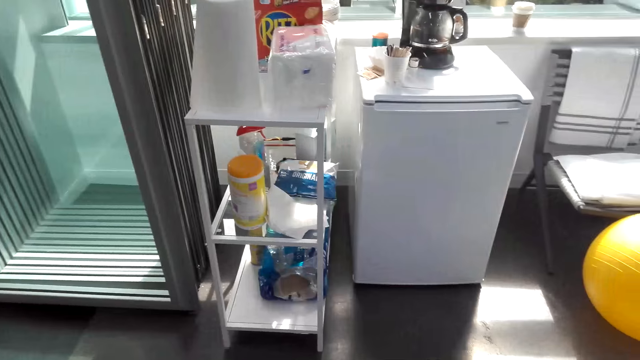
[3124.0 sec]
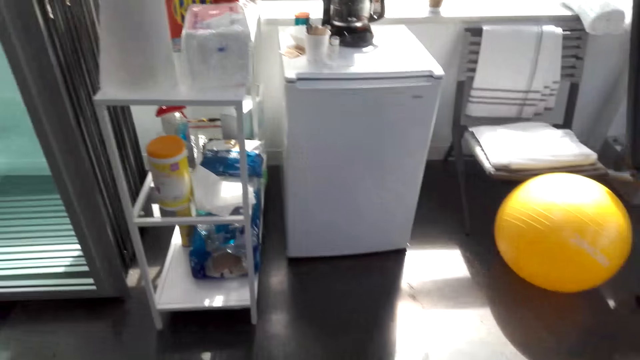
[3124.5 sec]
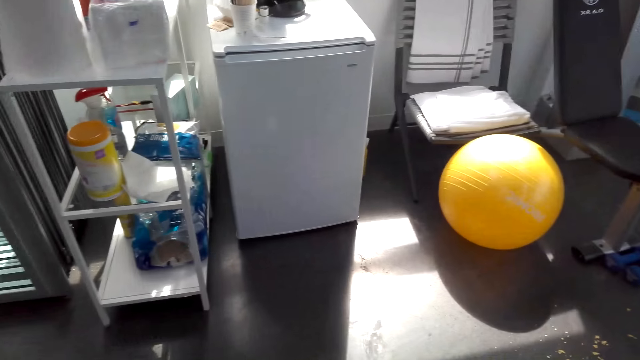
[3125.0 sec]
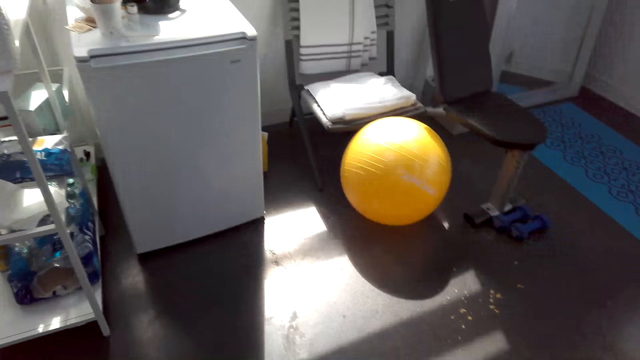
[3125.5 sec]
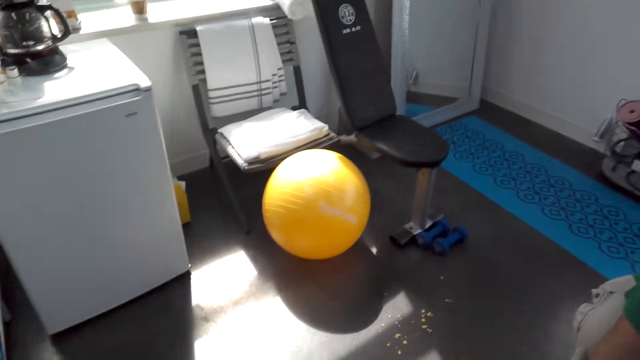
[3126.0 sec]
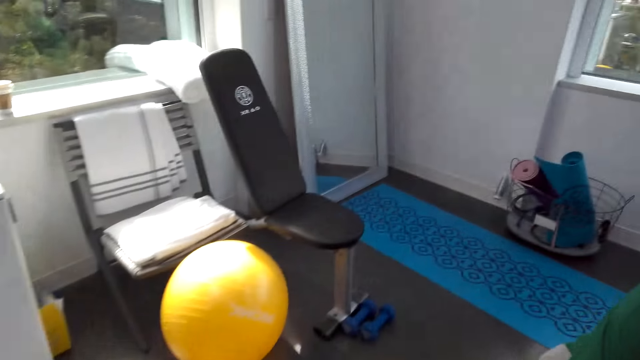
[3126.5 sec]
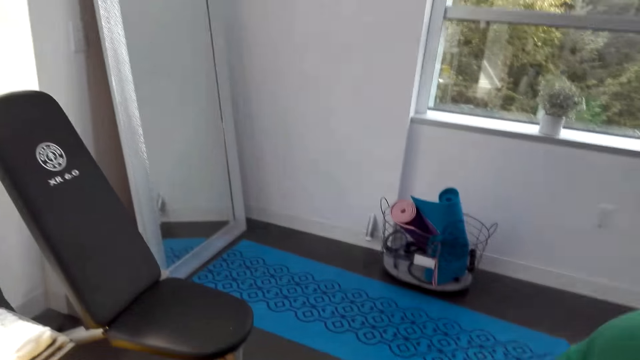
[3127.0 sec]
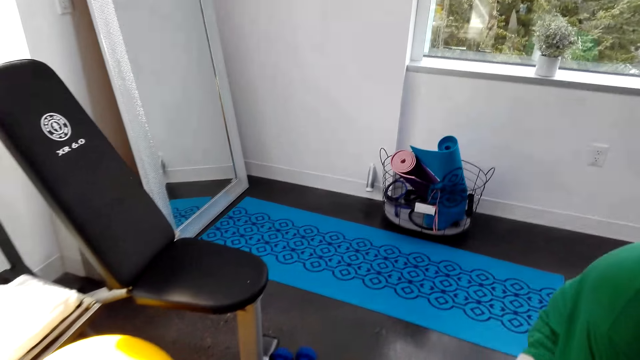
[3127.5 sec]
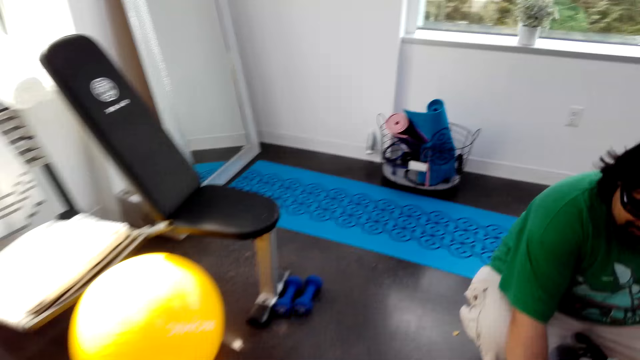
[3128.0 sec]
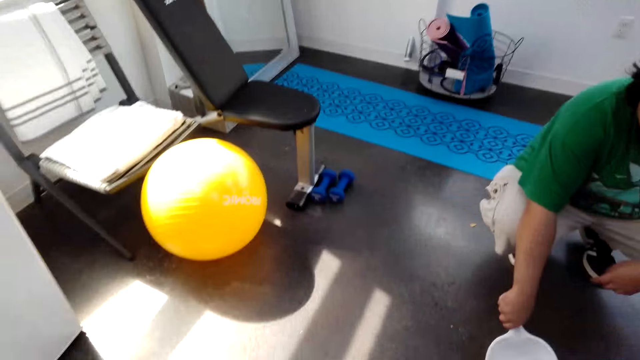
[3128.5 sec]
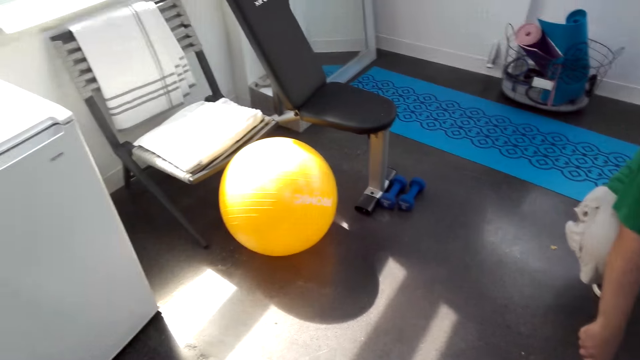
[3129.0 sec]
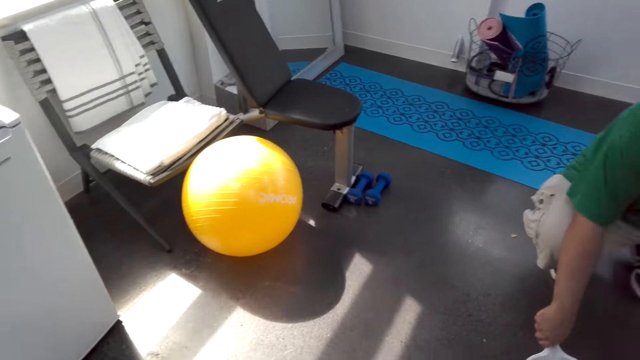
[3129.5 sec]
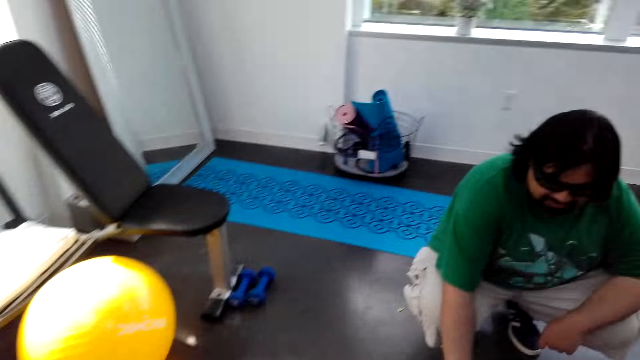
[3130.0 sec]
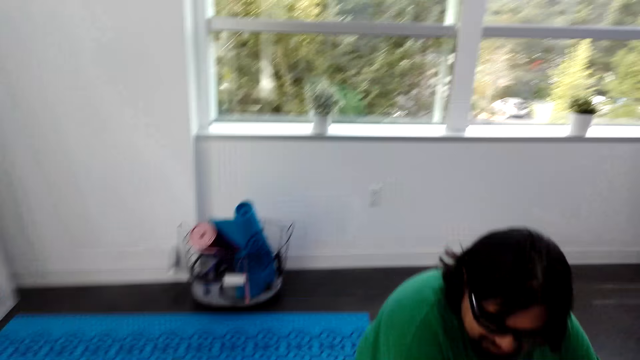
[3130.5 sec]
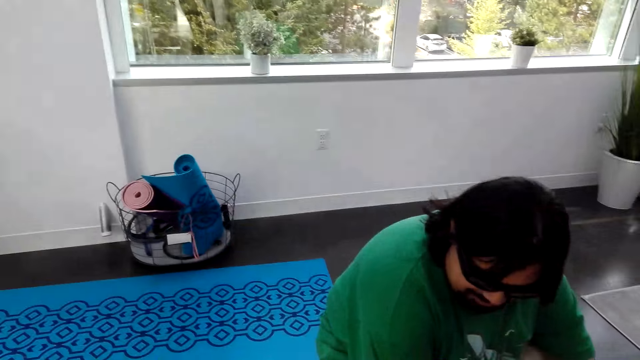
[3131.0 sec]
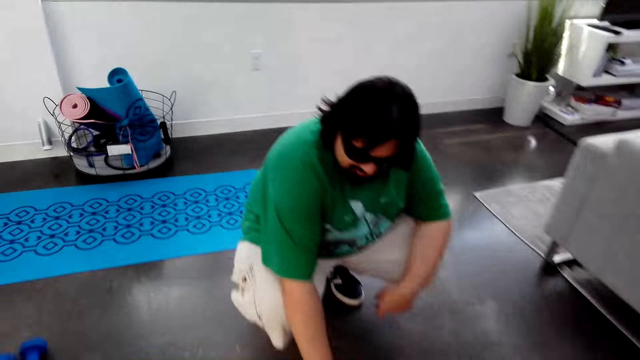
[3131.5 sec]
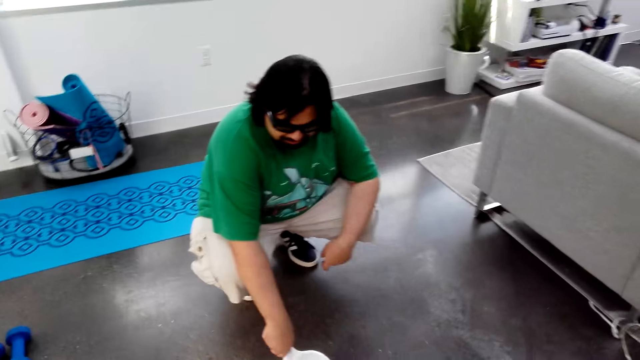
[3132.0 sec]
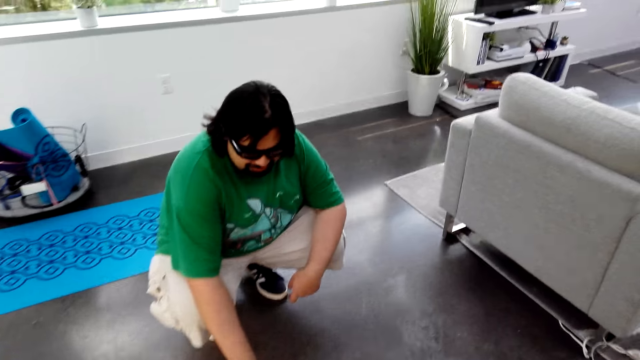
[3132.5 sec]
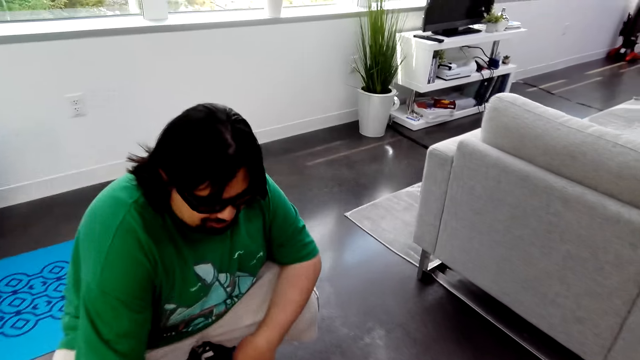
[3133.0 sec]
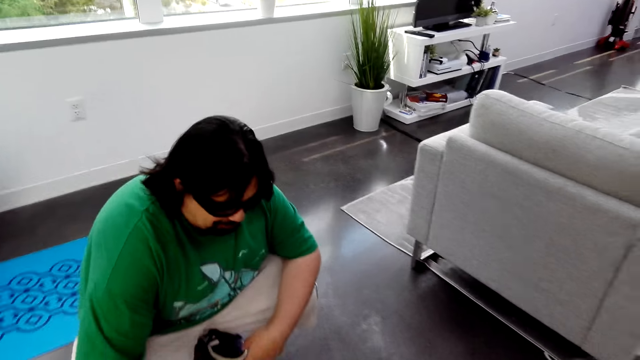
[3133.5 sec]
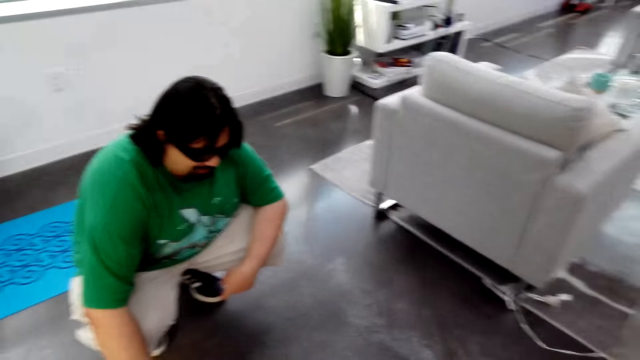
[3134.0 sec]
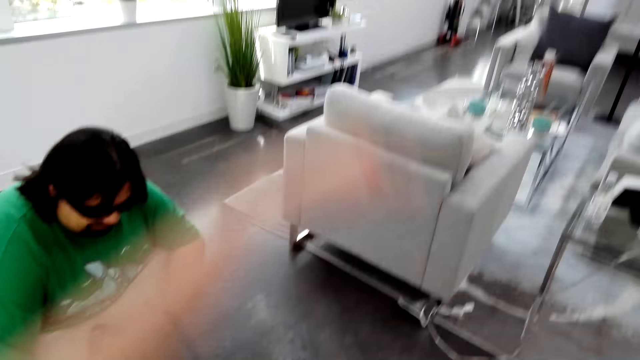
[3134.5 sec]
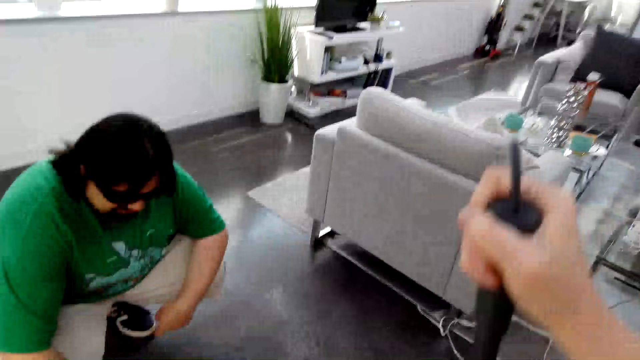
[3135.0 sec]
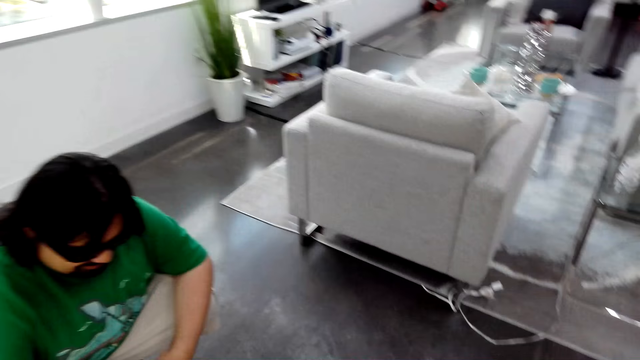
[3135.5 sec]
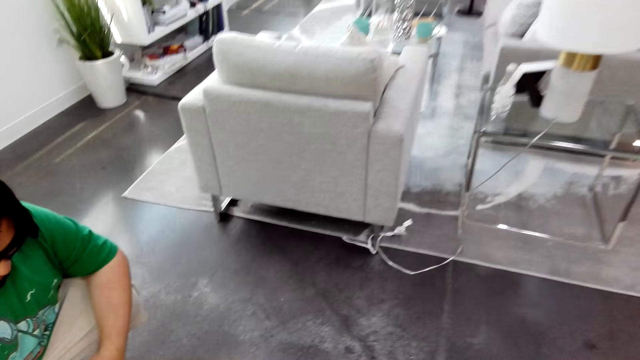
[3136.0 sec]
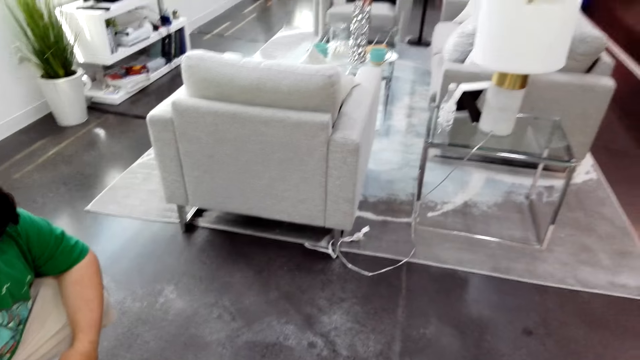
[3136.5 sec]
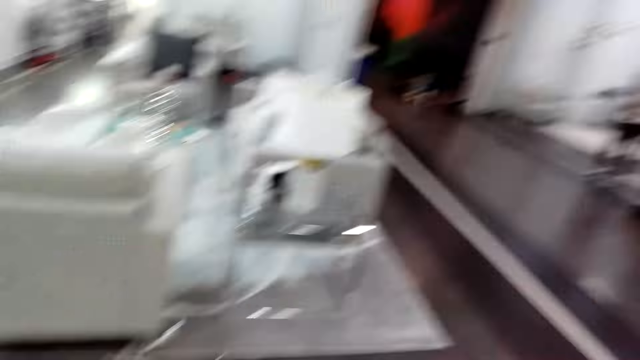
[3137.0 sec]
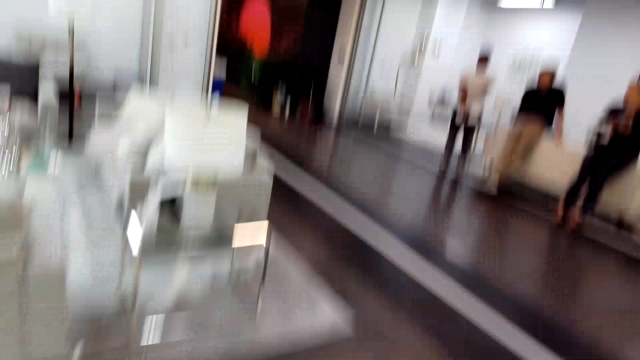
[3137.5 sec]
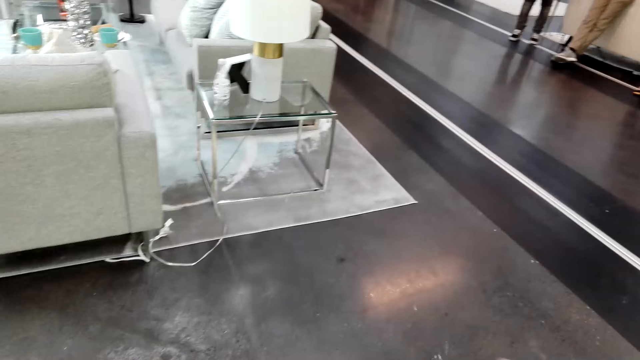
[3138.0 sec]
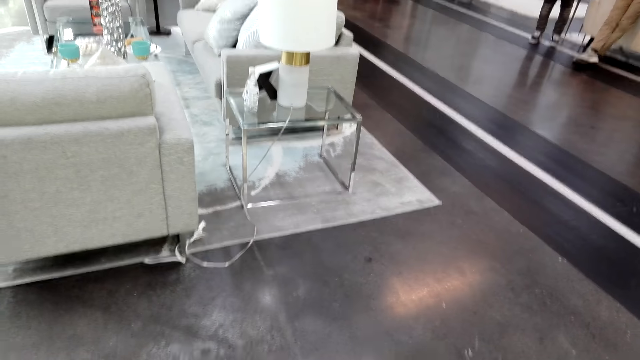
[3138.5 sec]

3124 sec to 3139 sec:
The camera wearer talks. A man talks. The camera wearer talks. The man talks. The camera wearer talks and moves her hands.

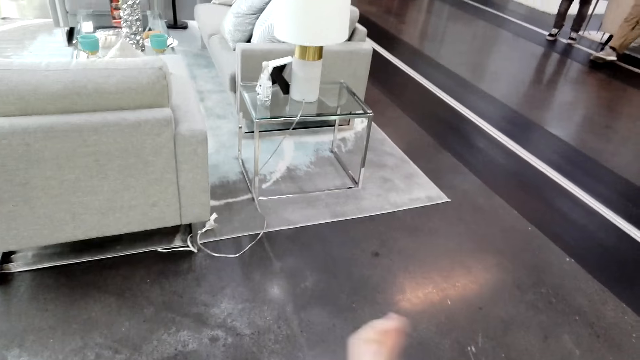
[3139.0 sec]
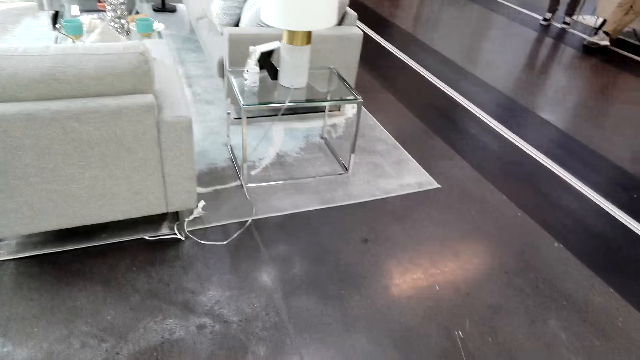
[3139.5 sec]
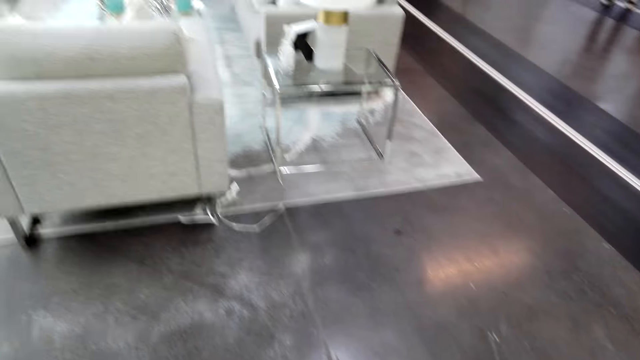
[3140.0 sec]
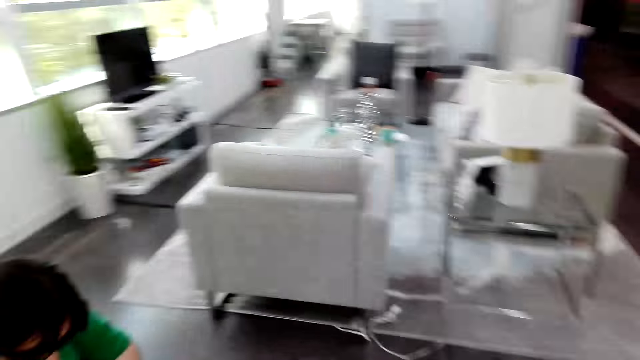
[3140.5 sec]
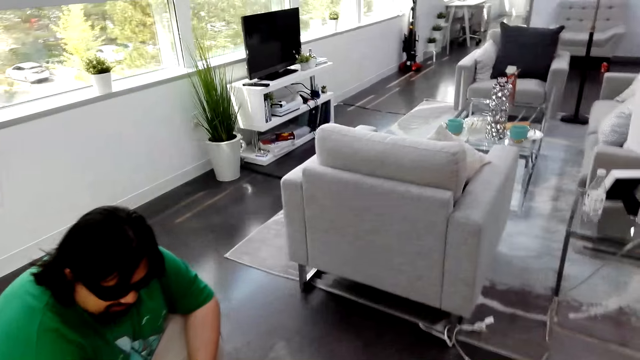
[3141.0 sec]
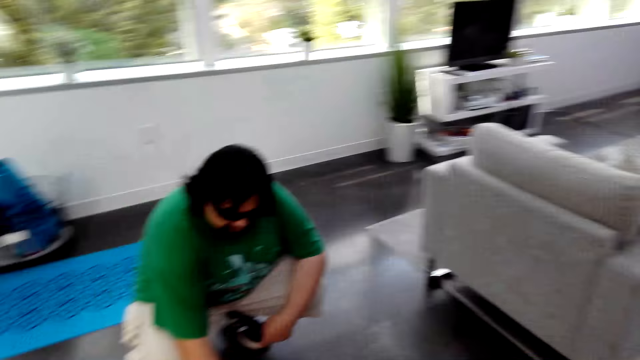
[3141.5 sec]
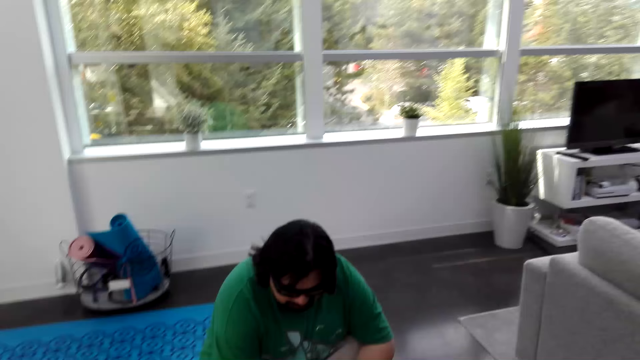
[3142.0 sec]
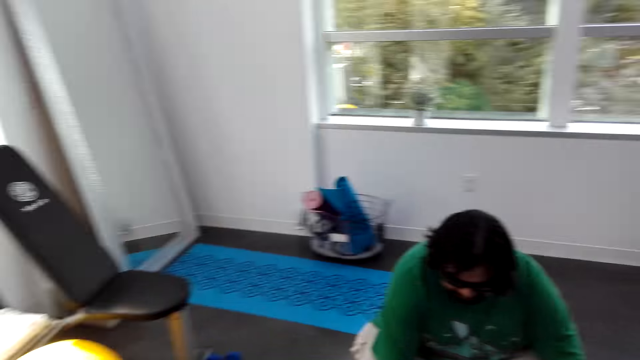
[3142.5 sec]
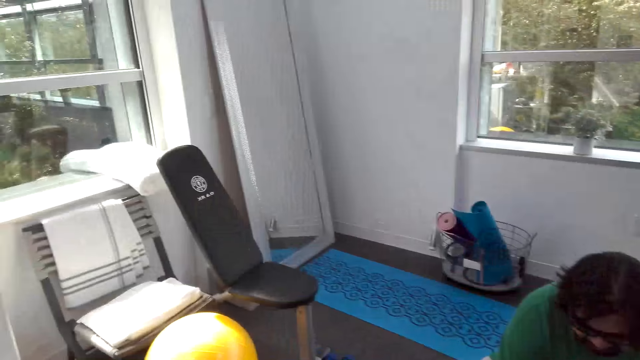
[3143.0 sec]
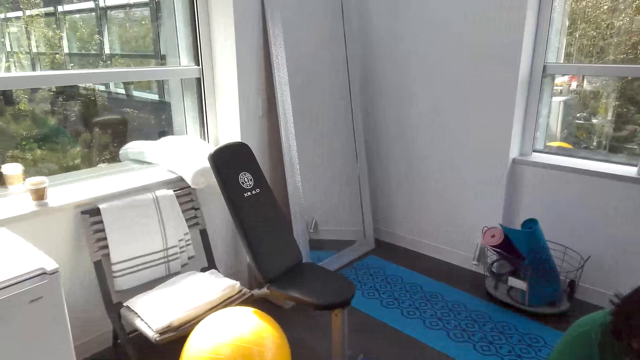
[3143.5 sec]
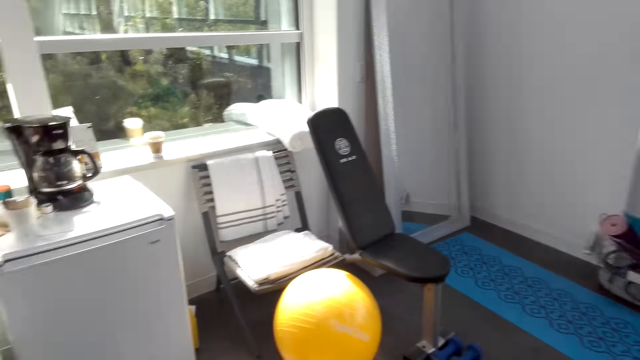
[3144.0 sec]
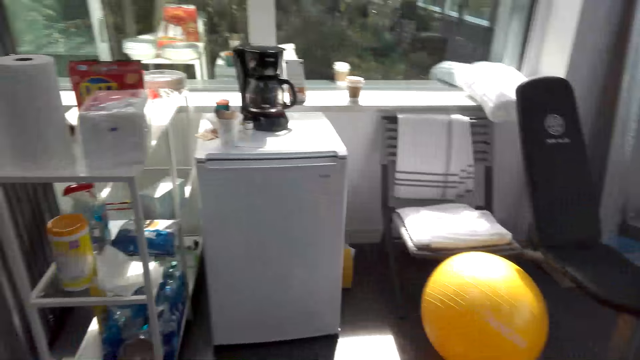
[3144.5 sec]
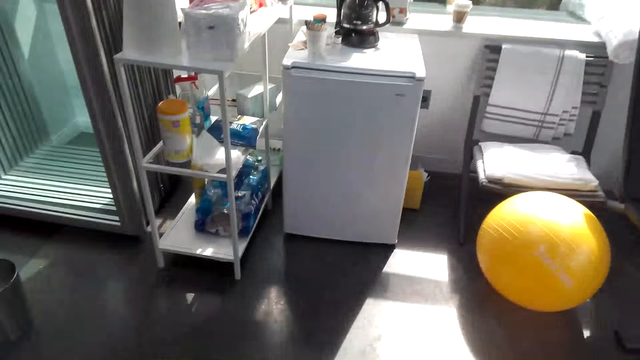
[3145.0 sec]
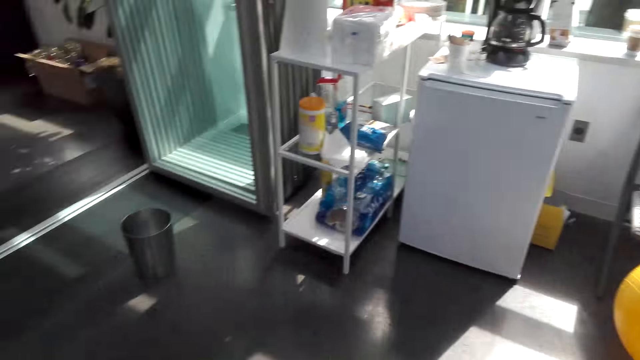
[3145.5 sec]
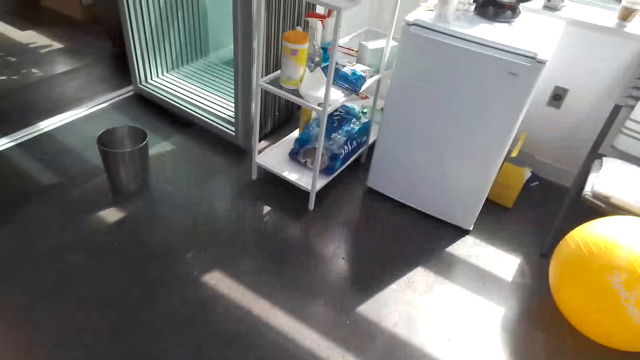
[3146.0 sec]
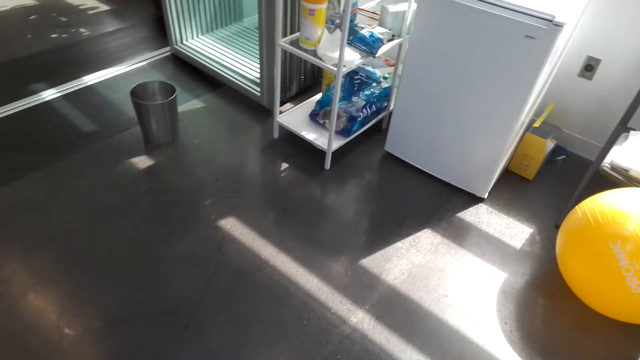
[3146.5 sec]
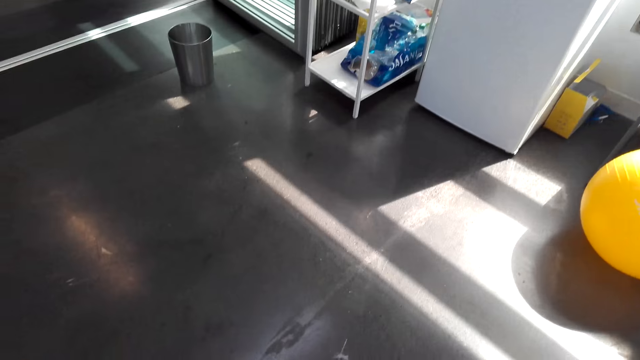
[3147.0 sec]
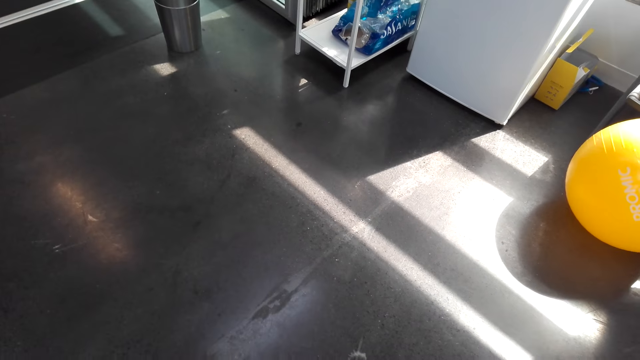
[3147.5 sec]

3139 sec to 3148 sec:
A man talks. The camera wearer talks.
